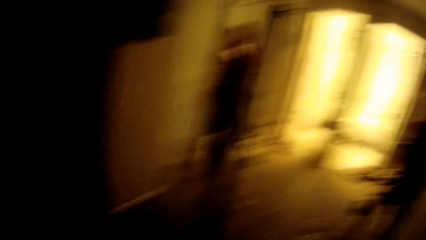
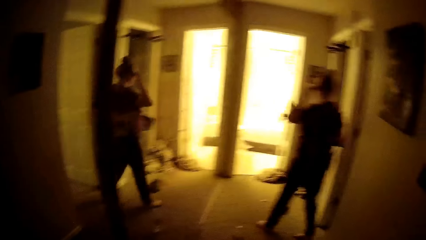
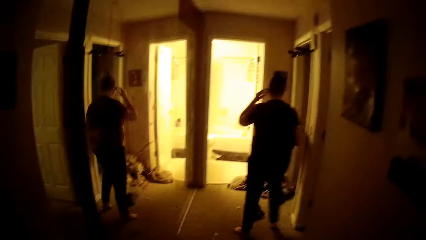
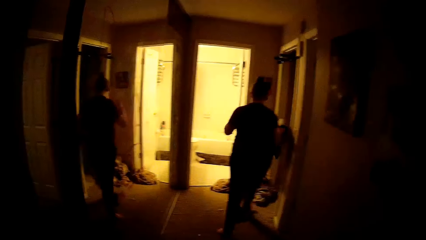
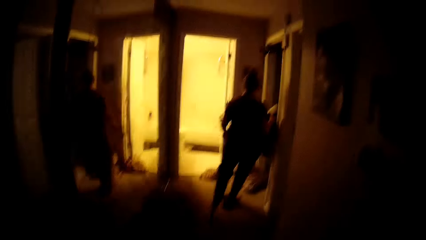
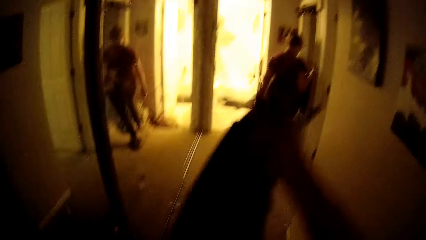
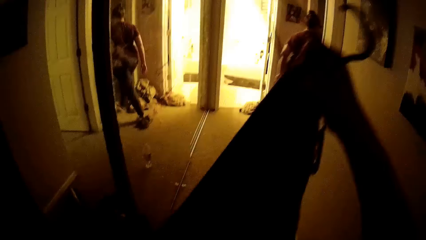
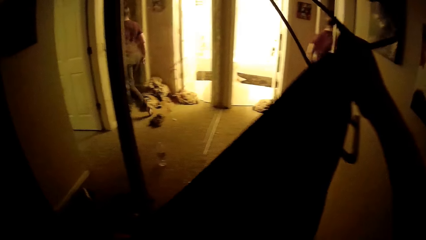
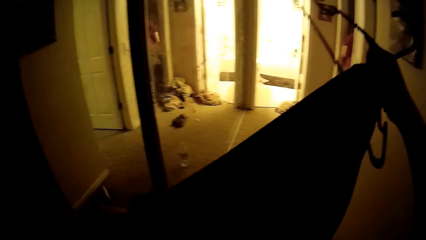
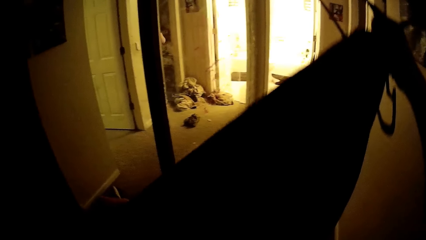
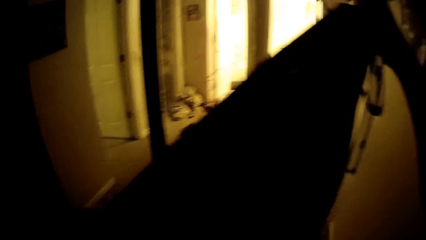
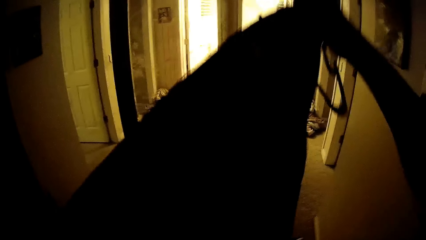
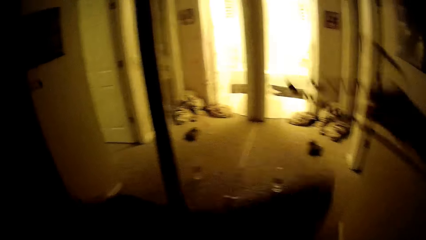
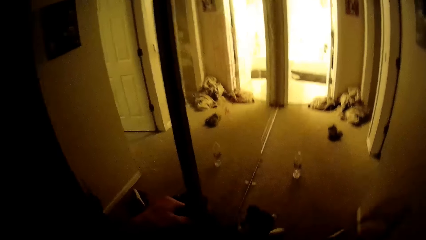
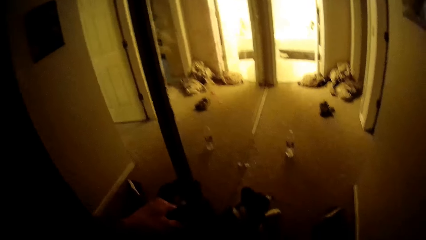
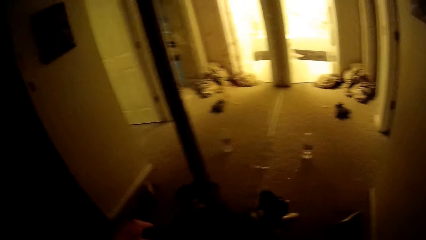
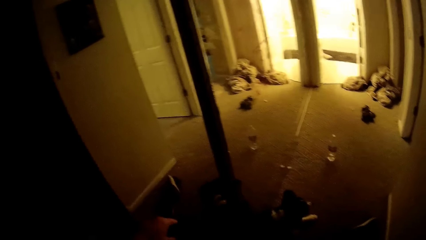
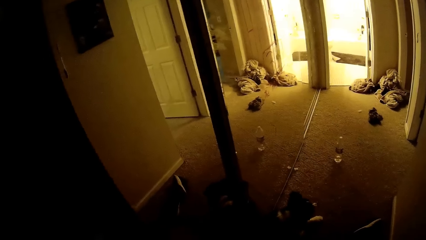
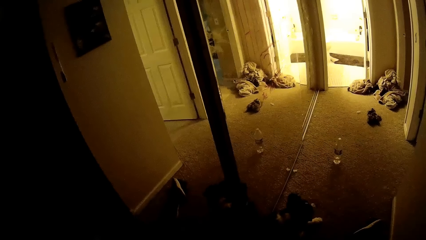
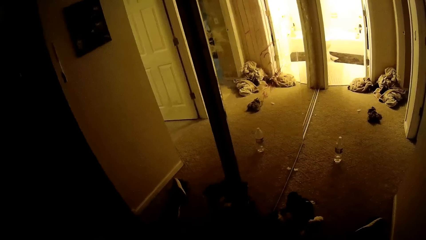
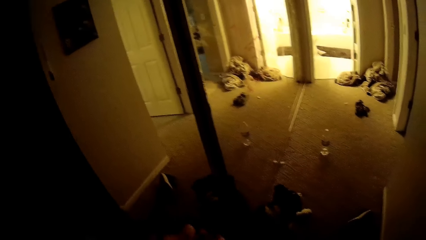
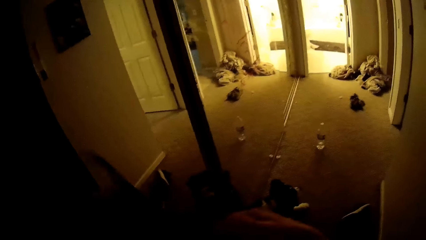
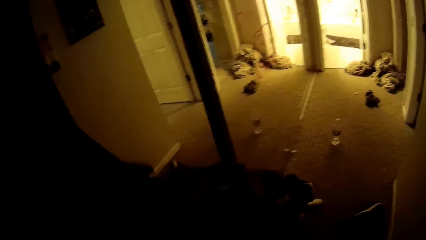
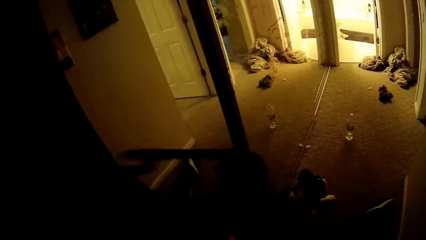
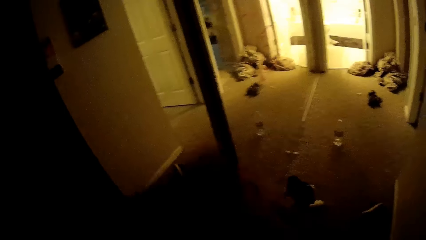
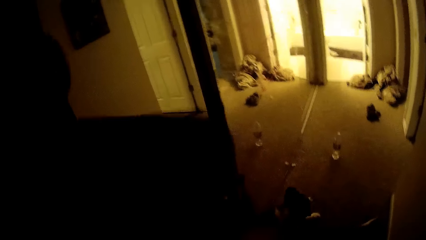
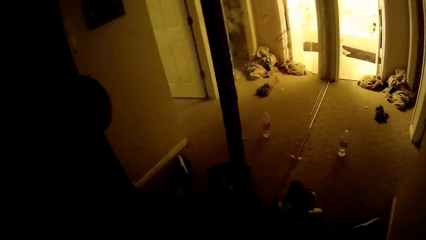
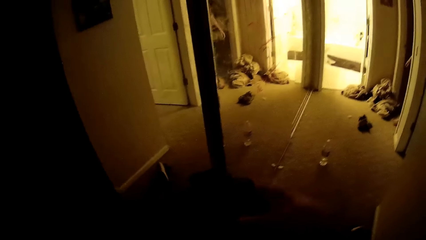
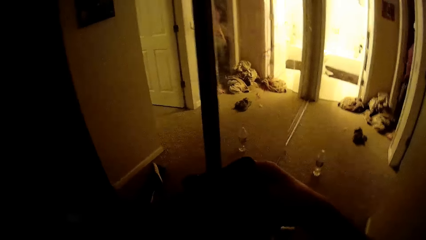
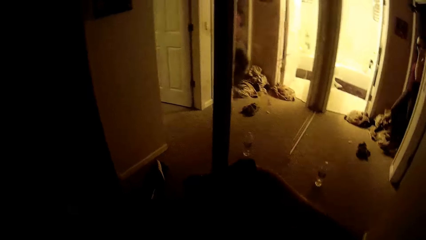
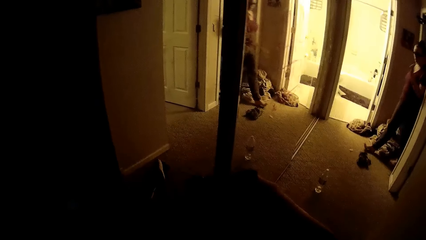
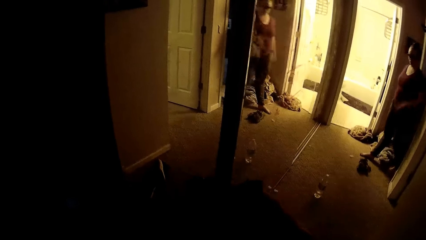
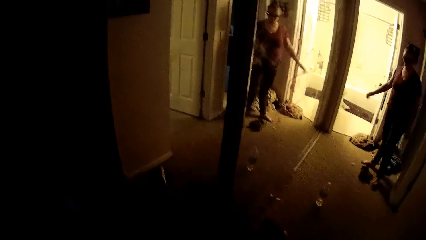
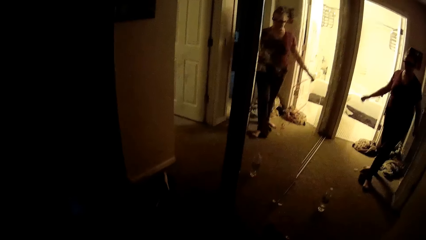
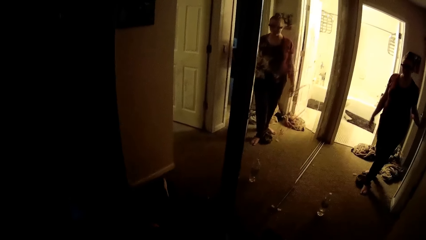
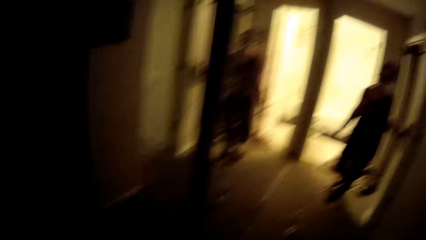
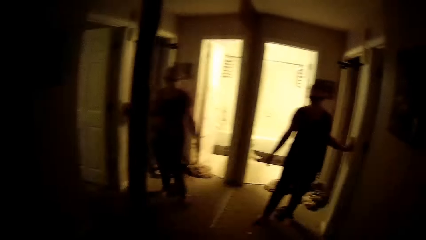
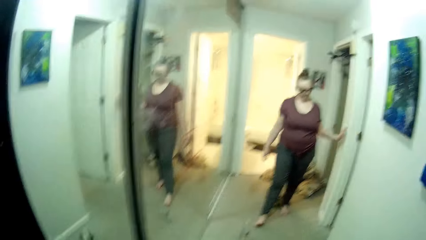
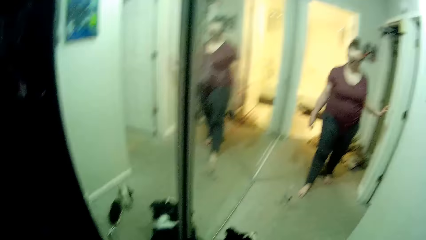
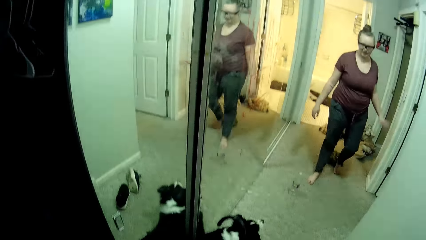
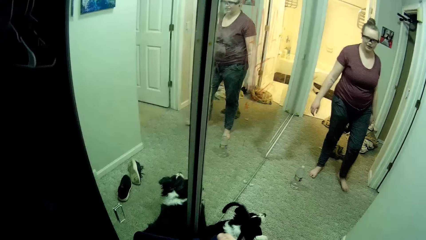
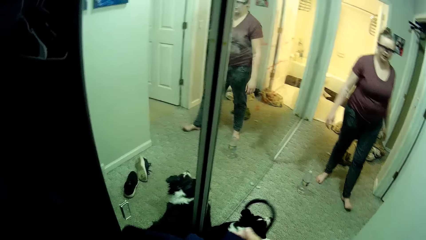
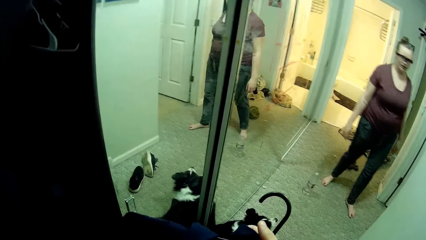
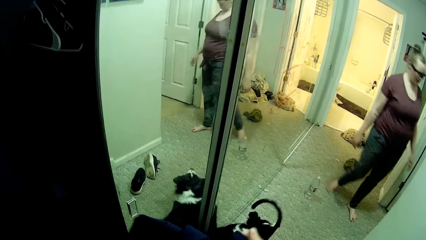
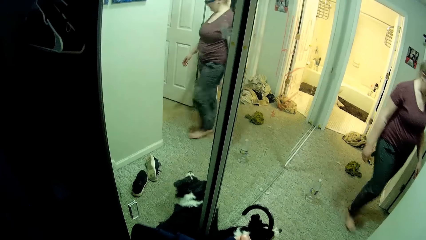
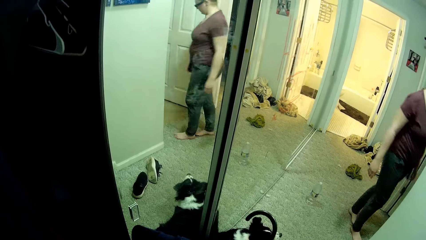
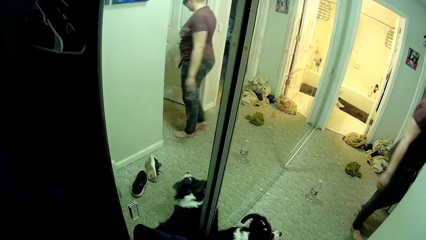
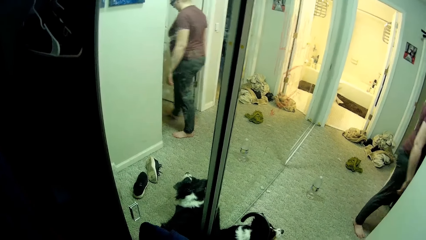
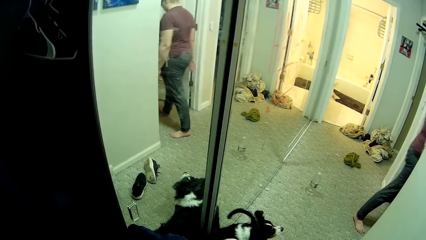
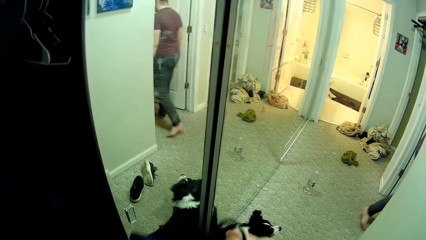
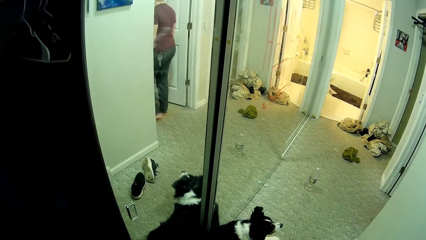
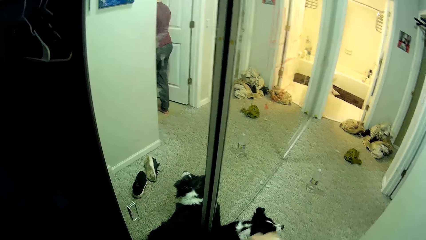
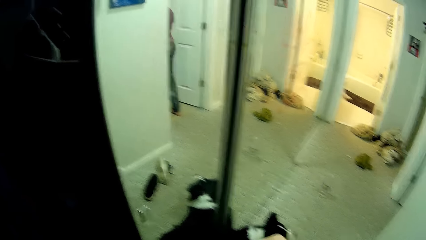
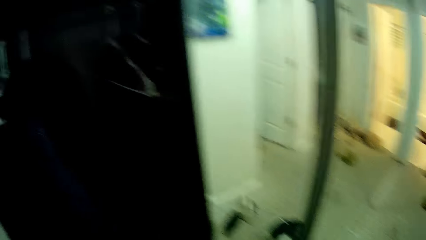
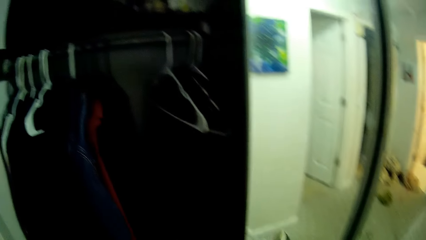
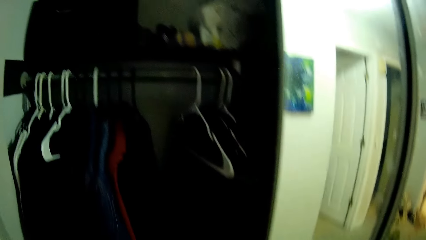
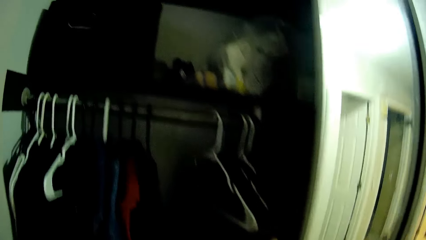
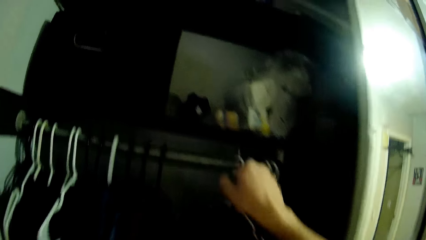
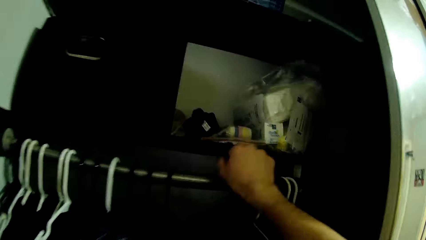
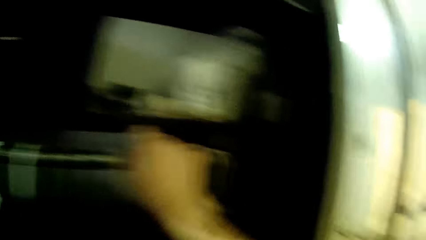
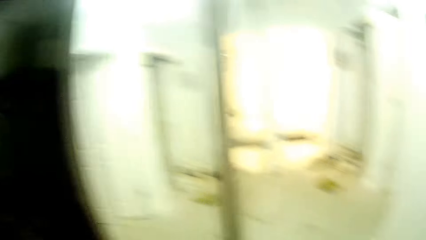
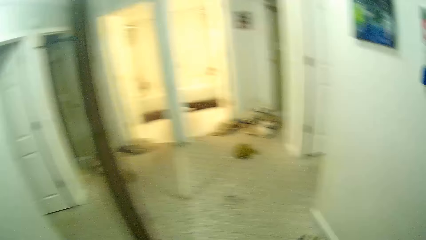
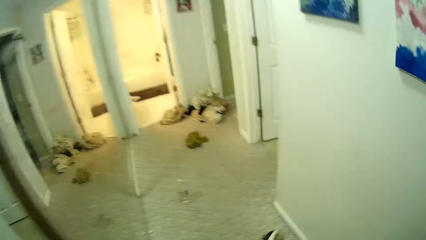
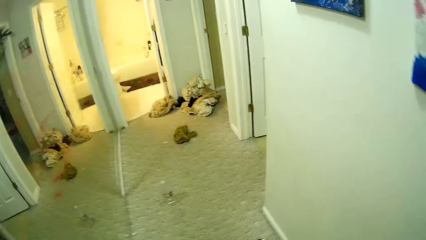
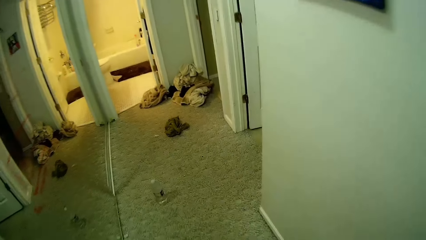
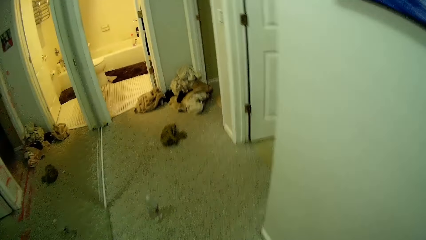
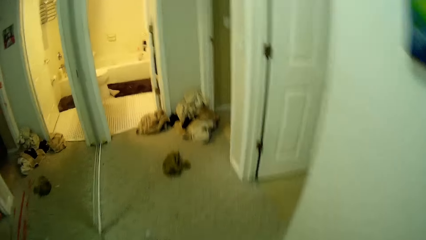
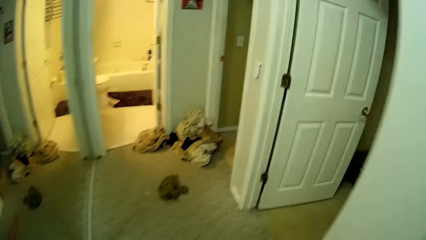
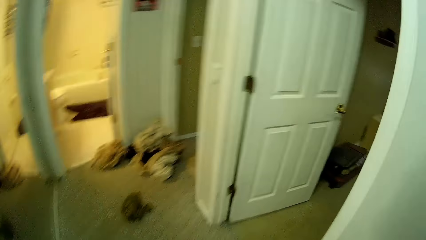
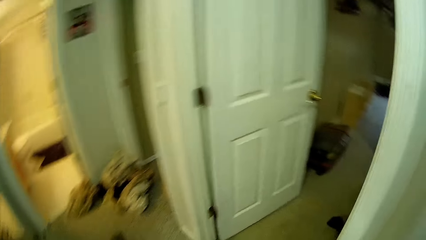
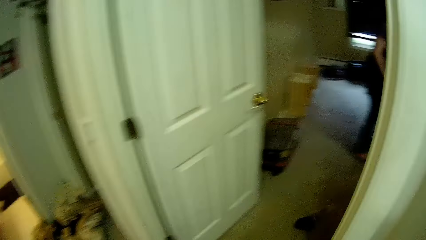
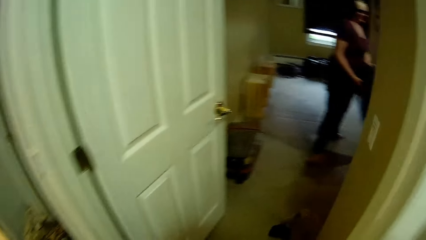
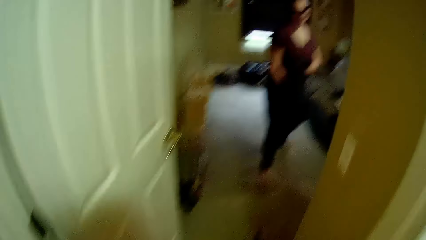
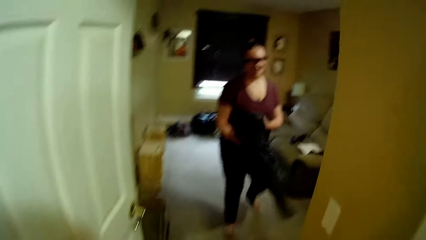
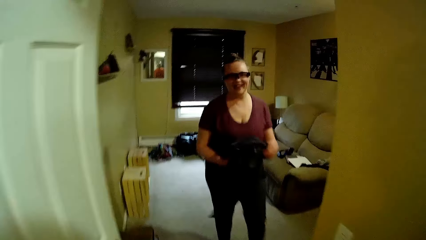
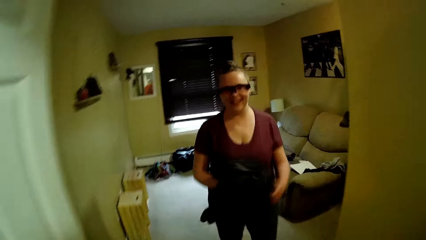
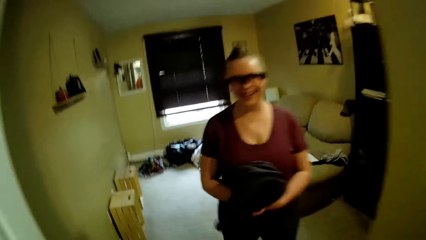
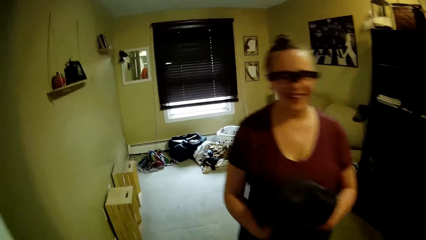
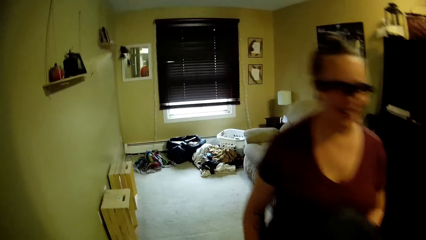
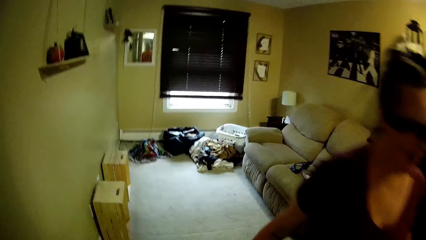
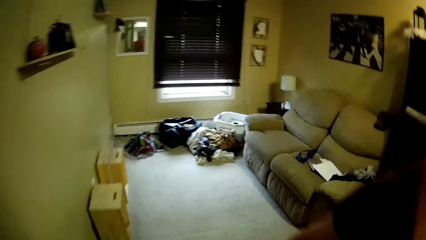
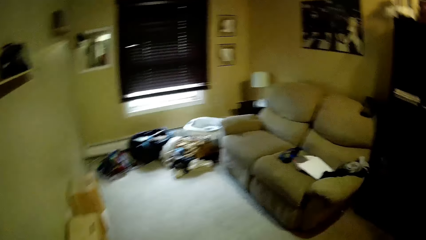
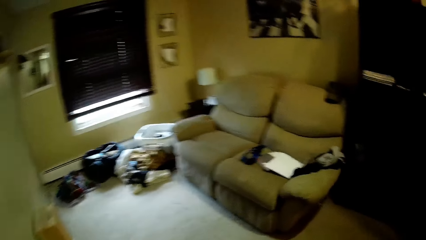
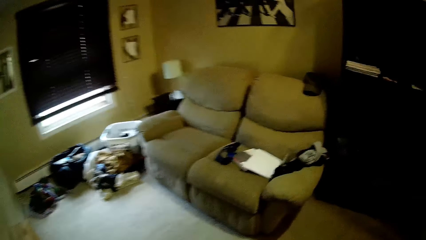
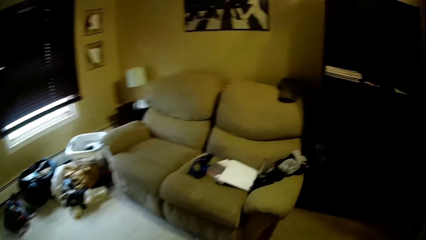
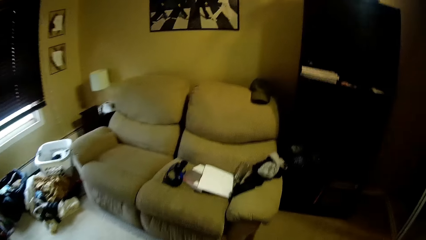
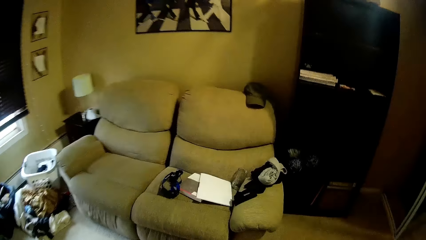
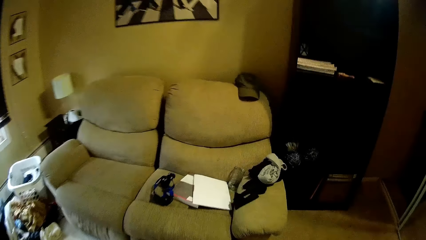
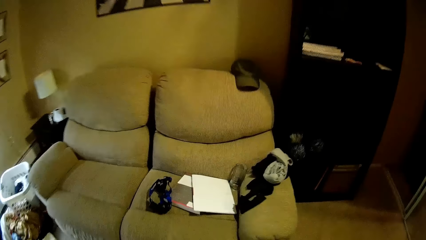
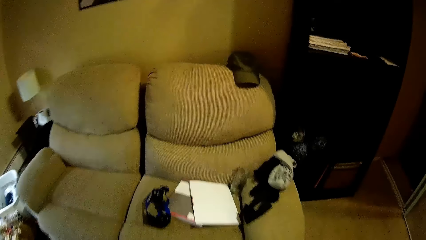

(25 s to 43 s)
The woman holds a cloth in her right hand. The camera wearer puts the cloth in the hanger. They lift the cloth. The woman closes a door with her right hand, switches on the light, and enters the room. The camera wearer hangs the cloth on the clothes rack. They take a hanger from a cloth hanger. They walk around the house. They enter the room. The woman walks past the camera wearer.
